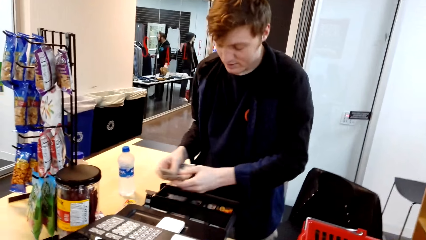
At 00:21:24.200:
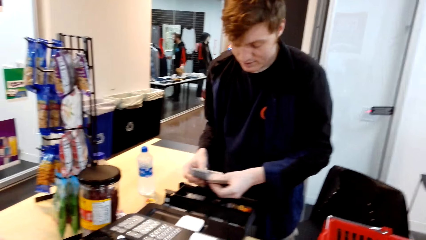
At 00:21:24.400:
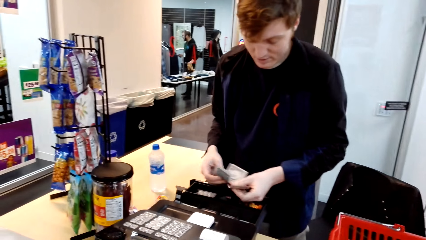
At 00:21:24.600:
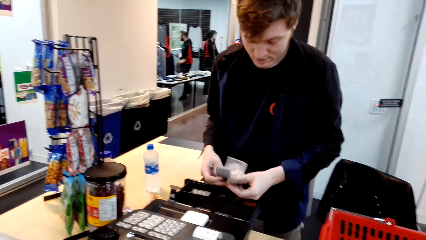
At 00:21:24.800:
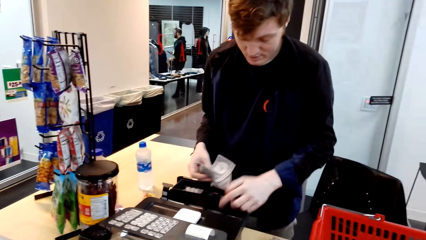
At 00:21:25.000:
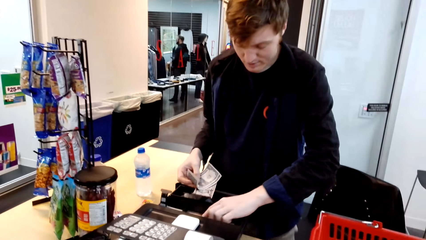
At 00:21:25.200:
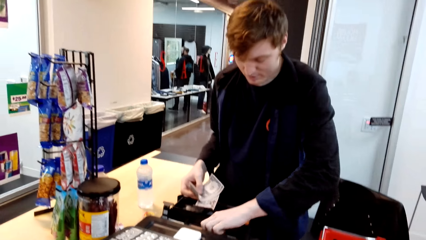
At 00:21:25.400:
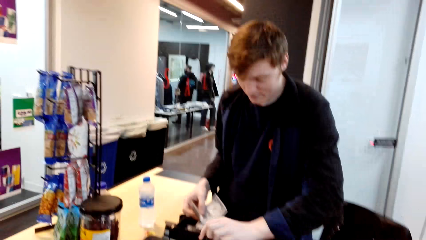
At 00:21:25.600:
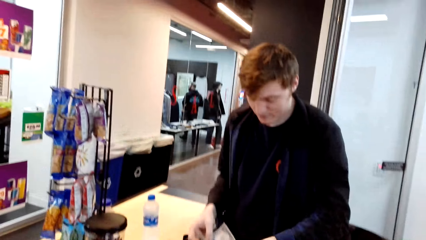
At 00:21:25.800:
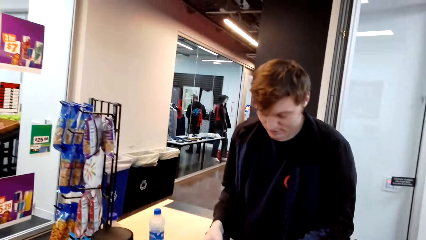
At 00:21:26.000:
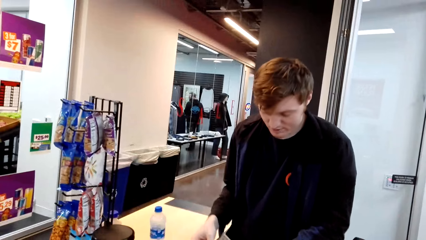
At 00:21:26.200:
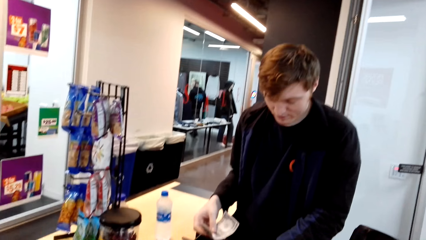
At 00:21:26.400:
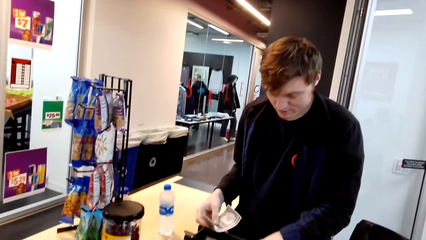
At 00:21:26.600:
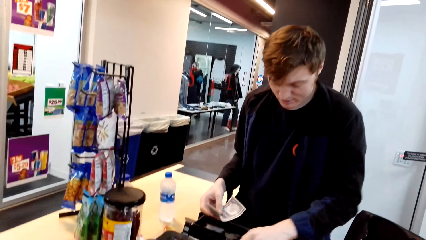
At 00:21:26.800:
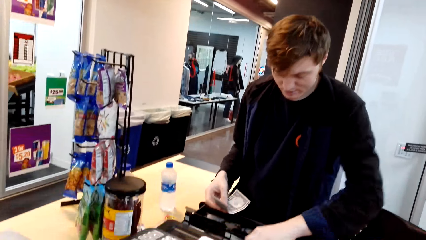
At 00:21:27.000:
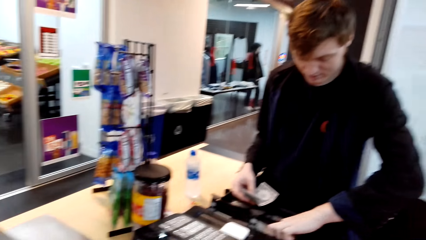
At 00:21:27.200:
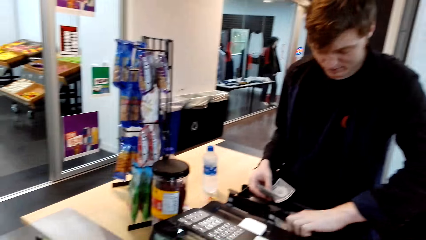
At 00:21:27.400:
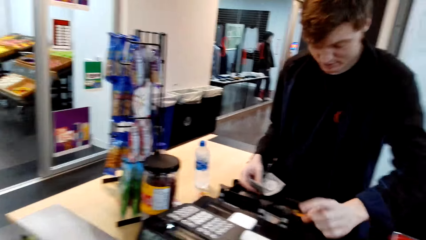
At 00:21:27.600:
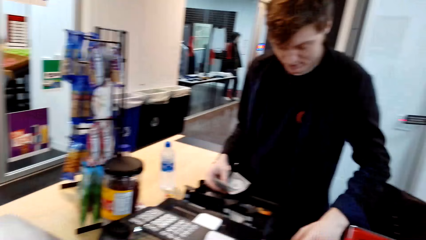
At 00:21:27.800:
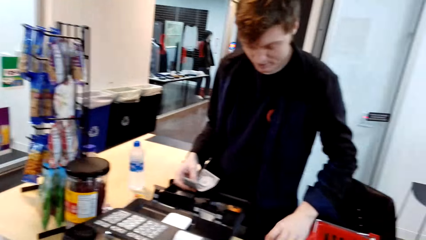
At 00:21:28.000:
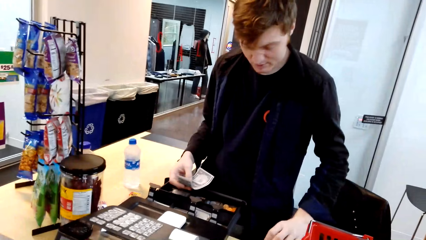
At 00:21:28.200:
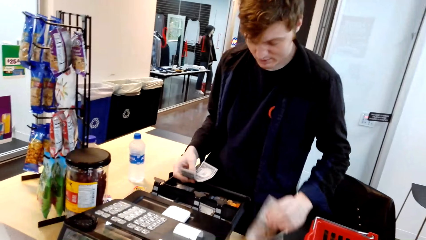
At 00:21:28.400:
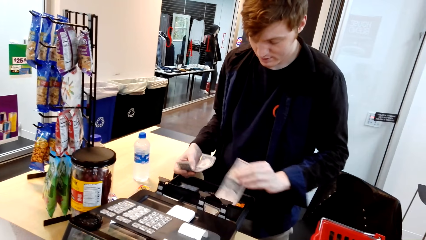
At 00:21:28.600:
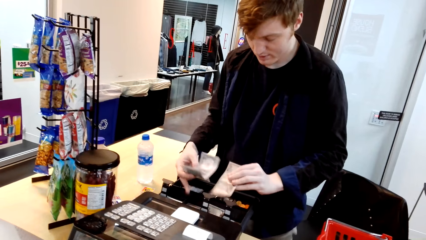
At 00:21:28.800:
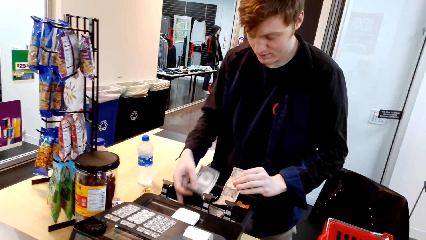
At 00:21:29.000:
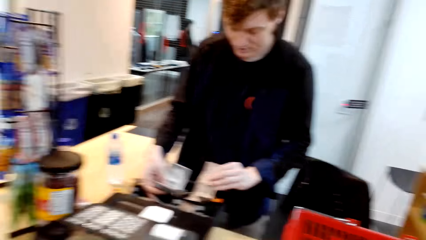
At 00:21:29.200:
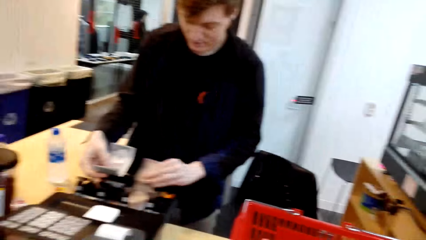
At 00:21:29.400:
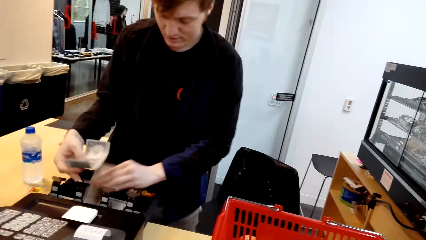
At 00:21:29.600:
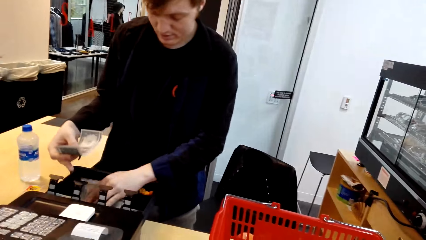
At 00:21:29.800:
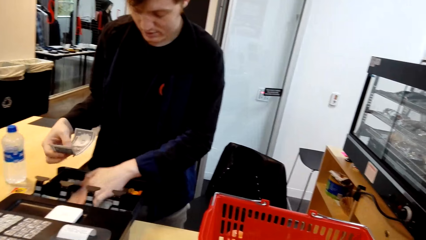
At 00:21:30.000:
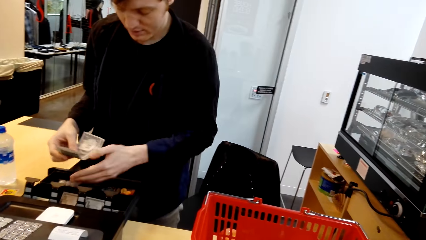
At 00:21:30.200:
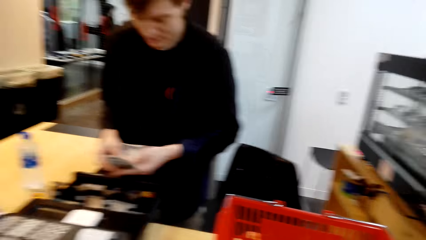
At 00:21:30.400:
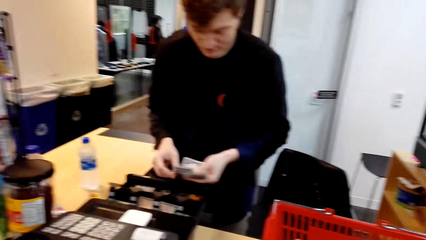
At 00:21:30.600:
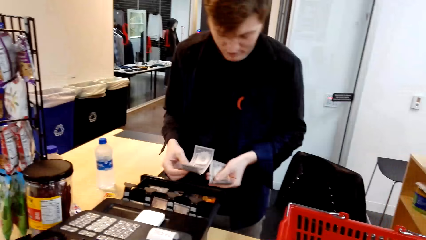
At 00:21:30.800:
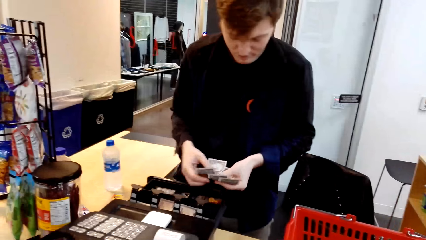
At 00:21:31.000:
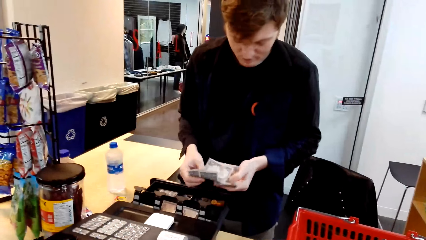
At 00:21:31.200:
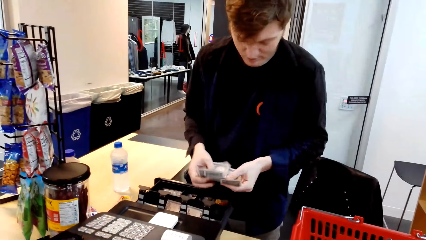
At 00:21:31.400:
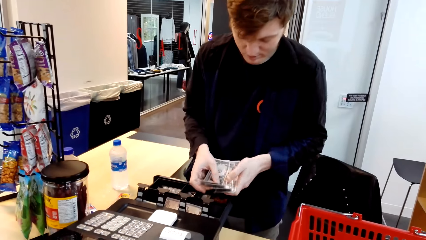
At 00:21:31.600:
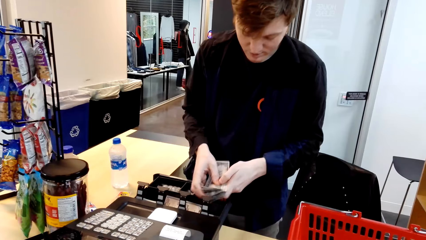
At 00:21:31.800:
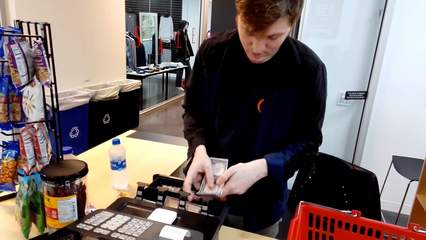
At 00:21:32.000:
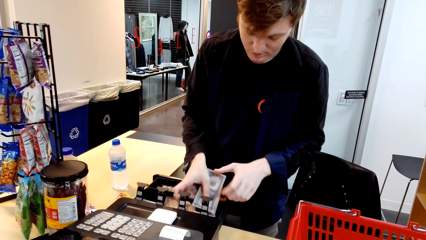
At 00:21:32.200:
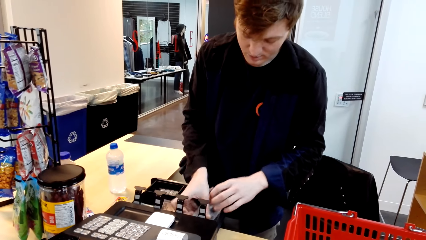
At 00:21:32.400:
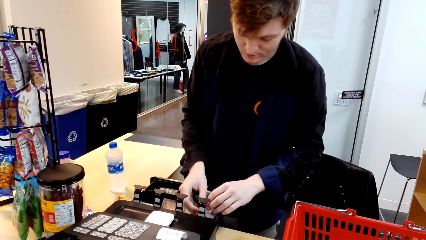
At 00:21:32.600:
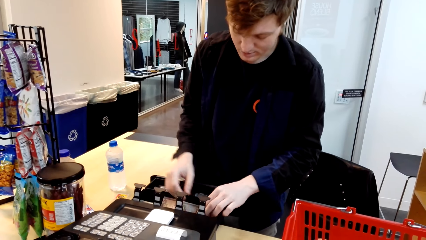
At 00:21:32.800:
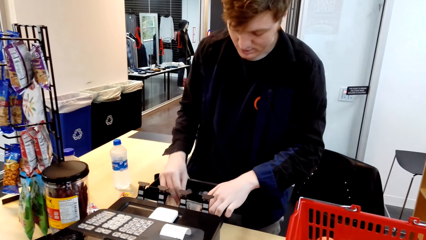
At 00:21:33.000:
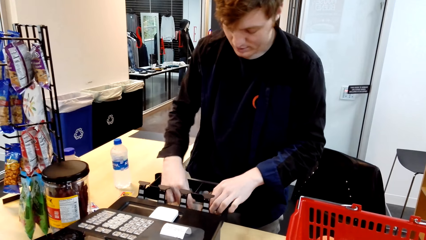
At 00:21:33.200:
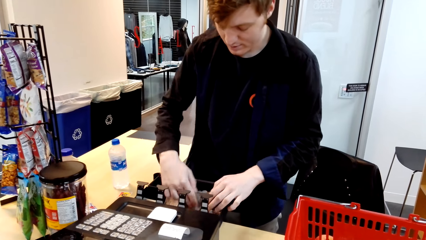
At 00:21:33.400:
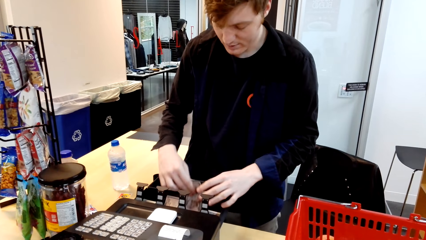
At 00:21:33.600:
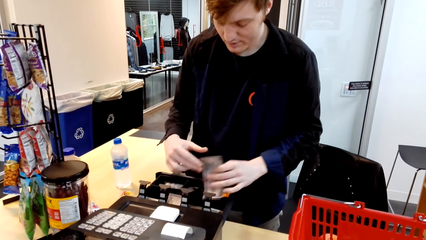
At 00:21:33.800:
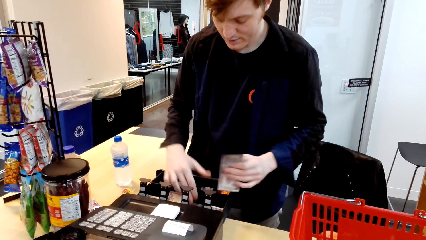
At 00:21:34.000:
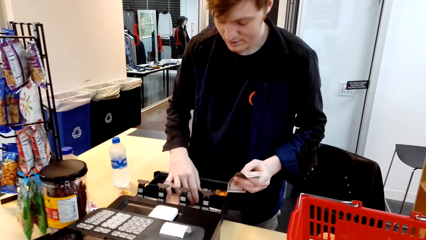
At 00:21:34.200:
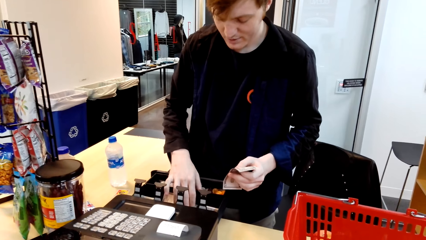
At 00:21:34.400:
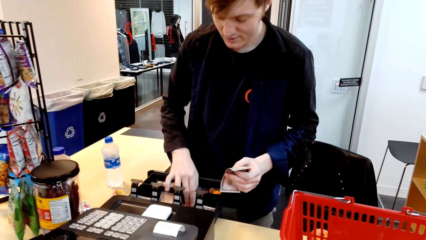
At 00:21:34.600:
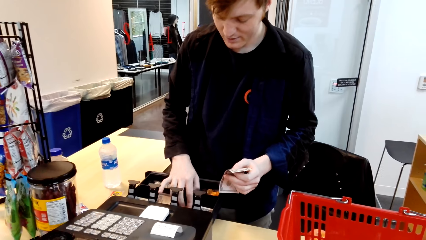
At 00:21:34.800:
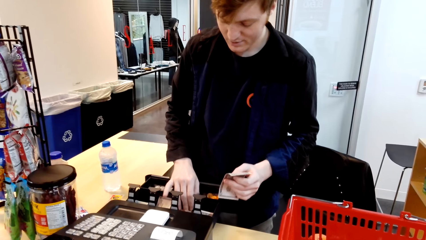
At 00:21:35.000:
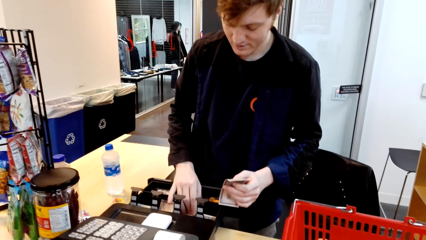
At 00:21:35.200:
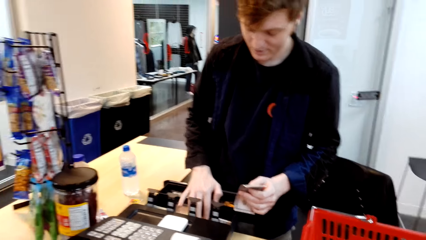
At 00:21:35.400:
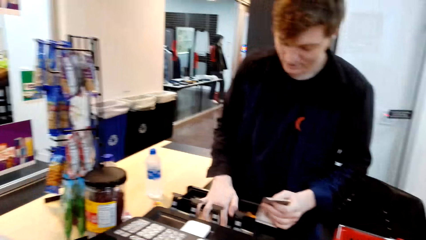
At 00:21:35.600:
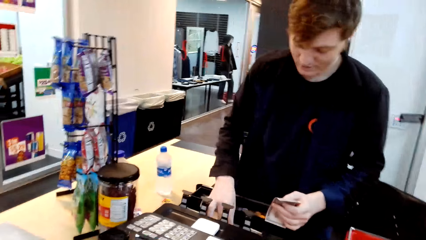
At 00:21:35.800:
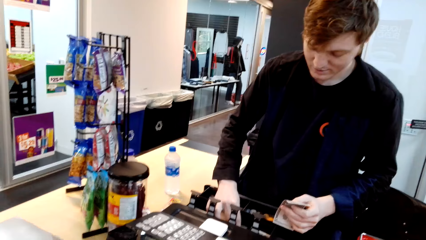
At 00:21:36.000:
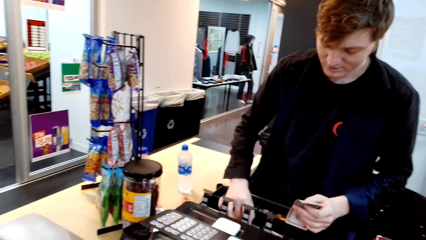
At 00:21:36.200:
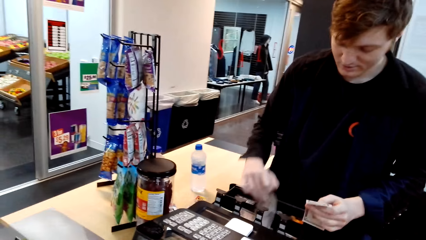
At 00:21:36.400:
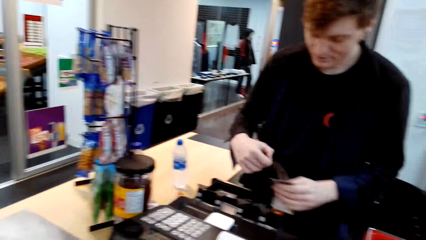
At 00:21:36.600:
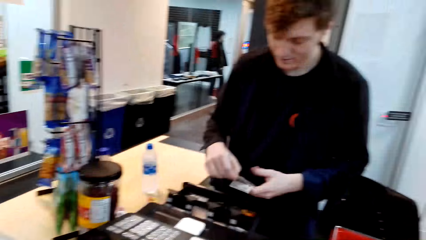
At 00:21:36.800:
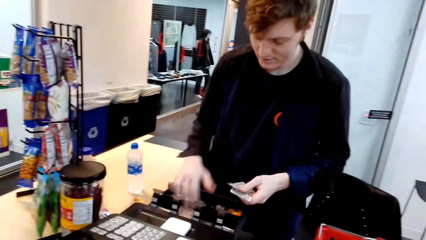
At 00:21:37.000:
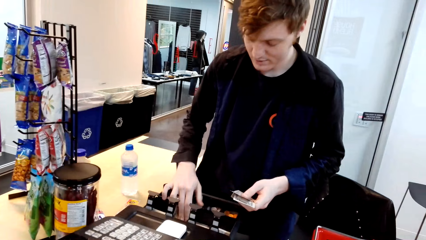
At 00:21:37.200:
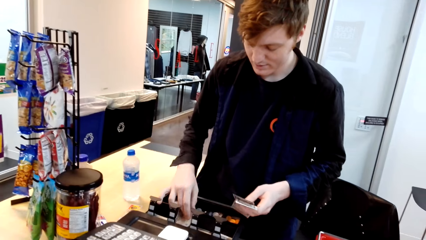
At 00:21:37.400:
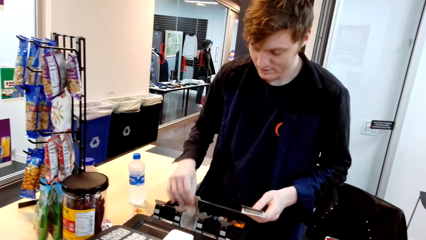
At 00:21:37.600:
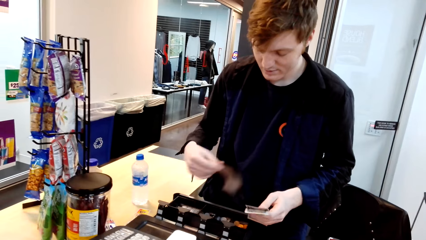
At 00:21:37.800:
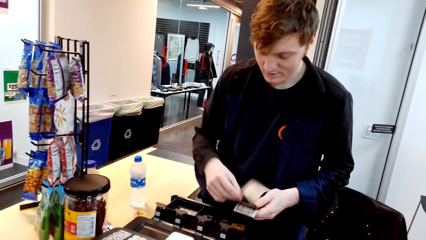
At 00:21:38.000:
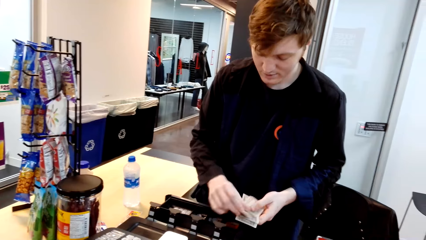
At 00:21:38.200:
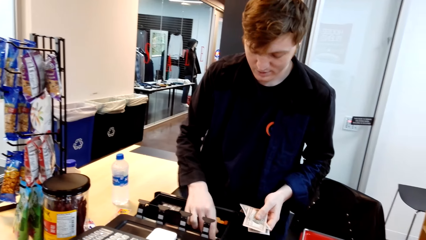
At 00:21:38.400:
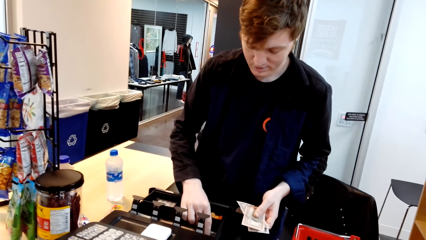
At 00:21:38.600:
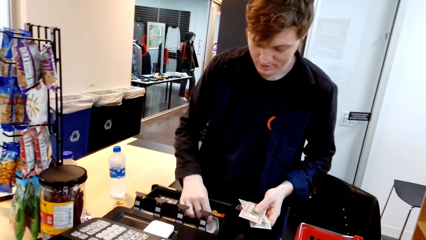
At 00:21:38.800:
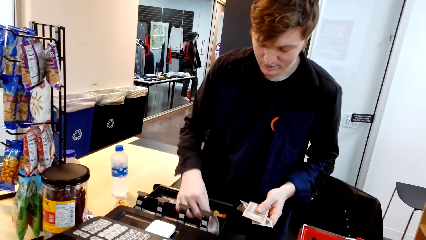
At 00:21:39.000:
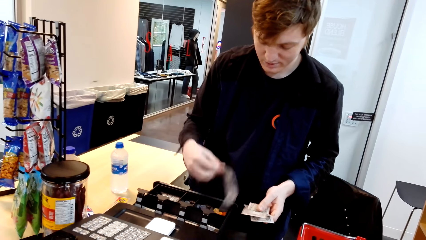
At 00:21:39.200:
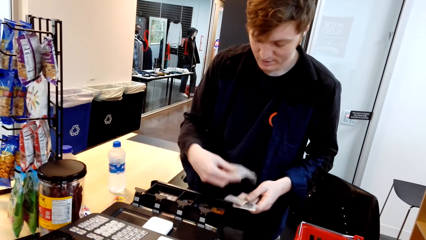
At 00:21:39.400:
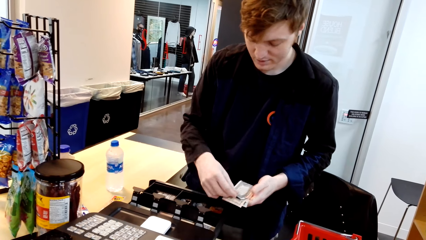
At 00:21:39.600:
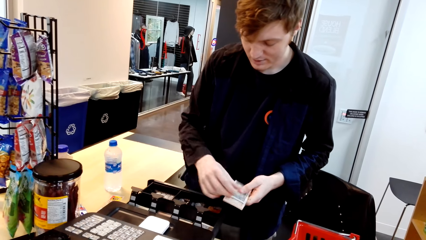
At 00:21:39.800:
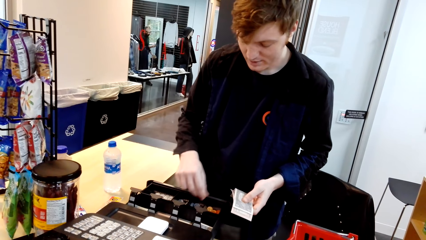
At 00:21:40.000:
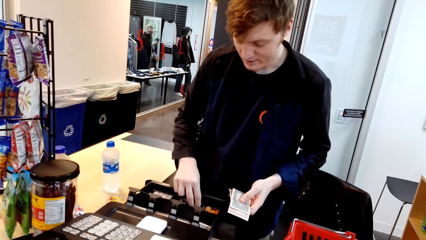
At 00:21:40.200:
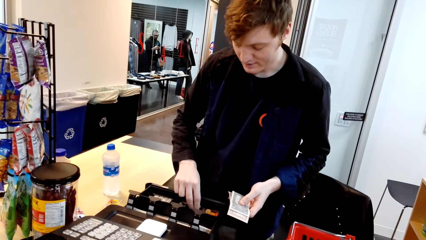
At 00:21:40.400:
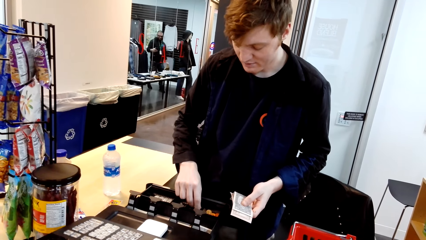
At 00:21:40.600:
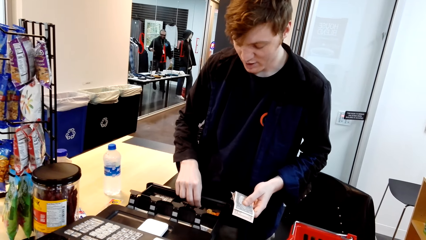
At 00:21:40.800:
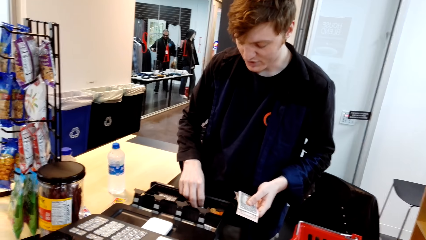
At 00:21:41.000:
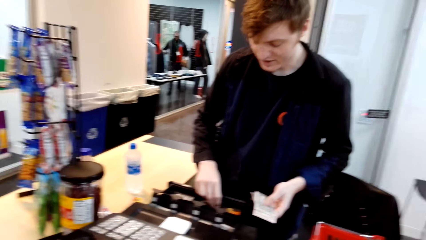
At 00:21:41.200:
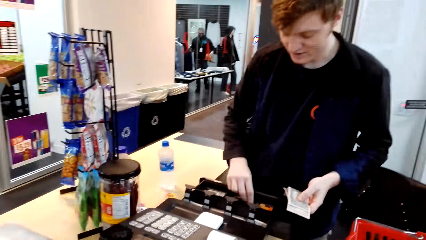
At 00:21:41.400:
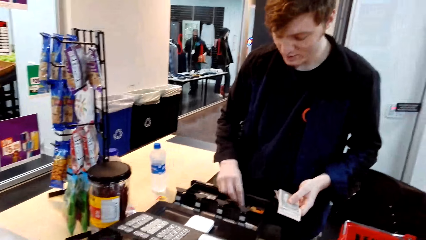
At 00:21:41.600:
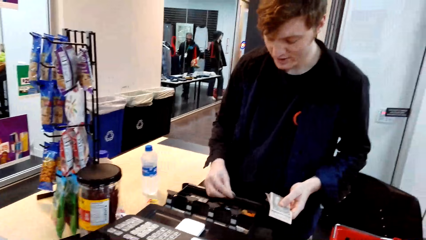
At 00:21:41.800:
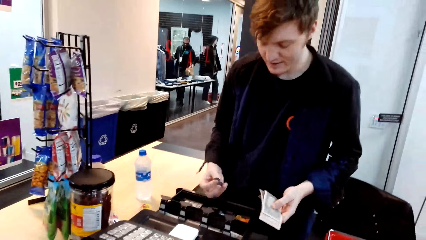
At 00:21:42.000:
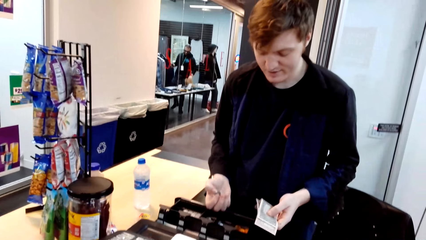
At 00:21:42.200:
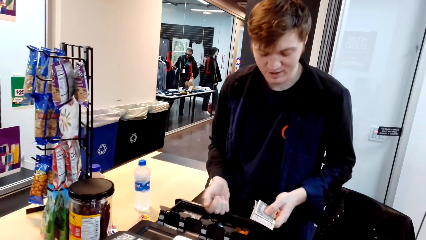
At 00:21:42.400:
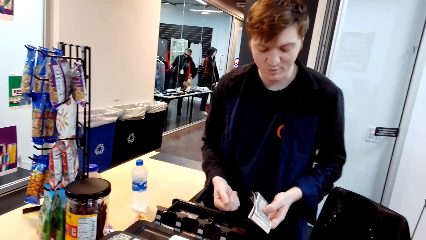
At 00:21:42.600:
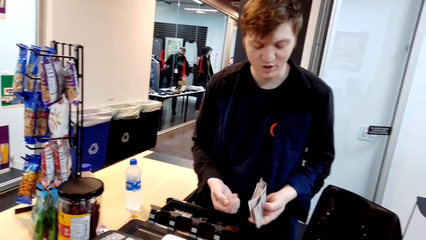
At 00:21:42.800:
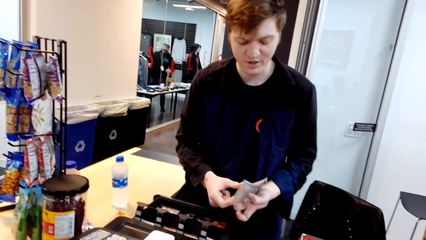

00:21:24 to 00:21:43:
A man picks up the money.
